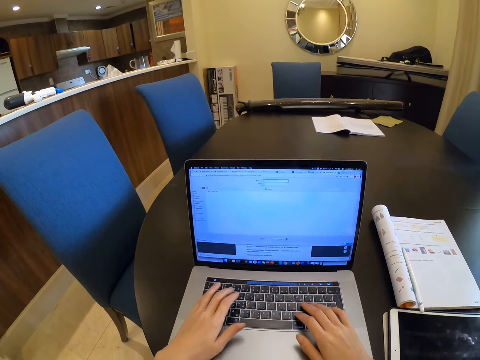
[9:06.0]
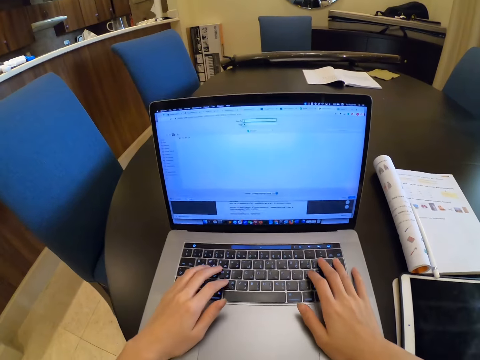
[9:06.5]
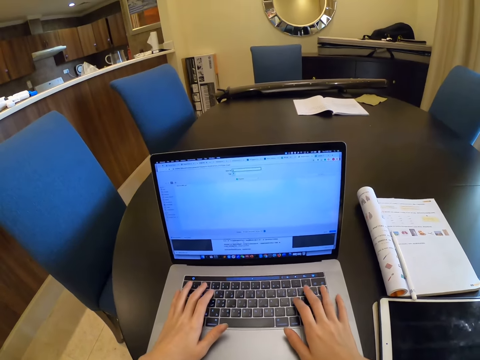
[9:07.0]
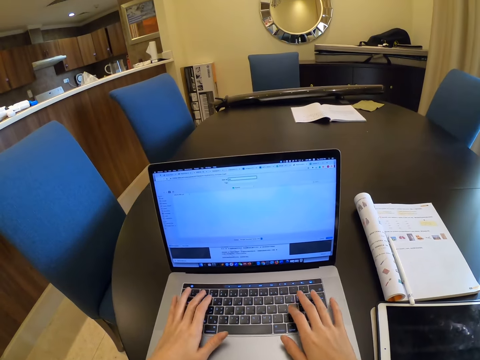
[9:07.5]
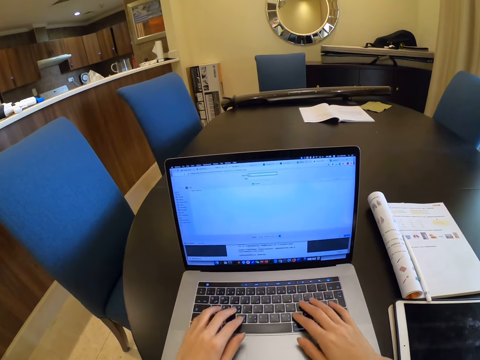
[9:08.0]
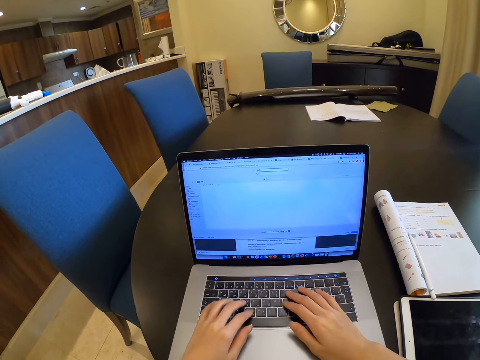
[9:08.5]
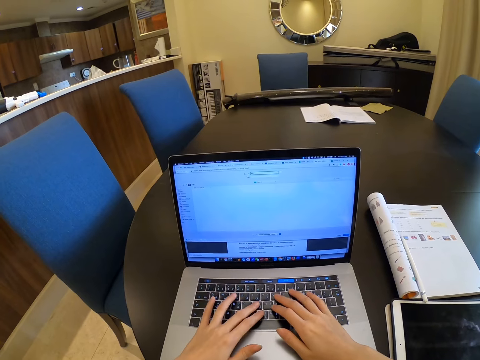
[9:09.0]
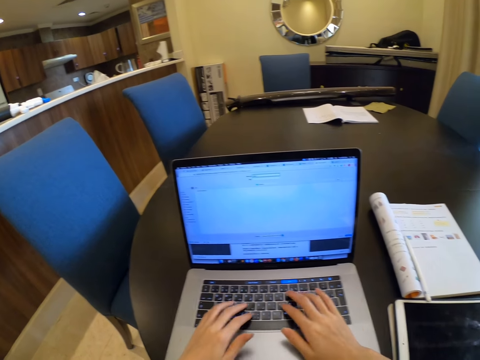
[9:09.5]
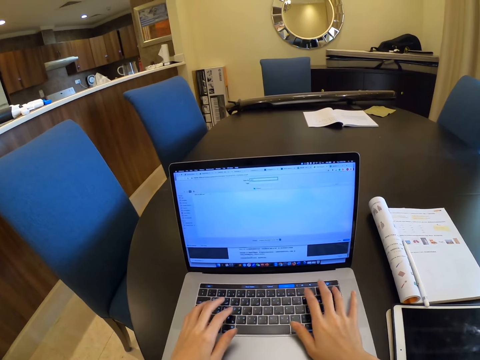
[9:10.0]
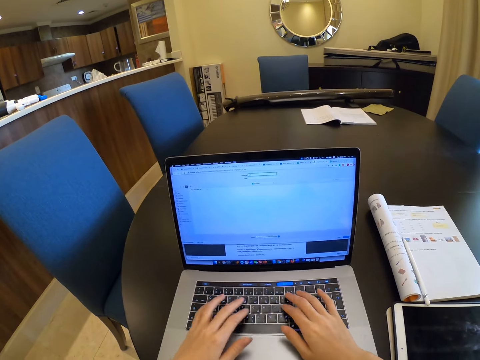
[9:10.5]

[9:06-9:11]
The camera wearer operates the laptop.

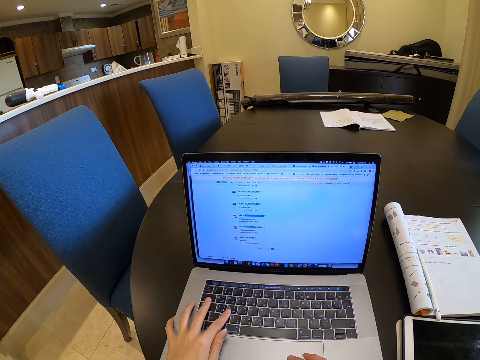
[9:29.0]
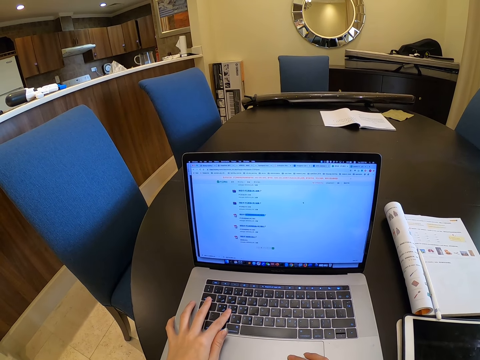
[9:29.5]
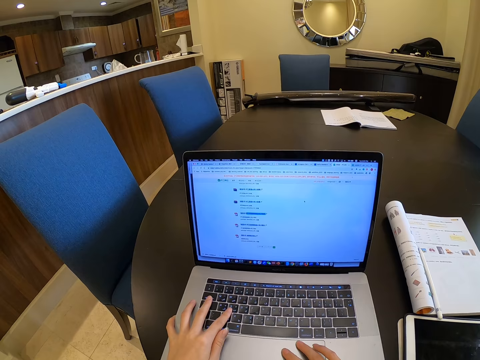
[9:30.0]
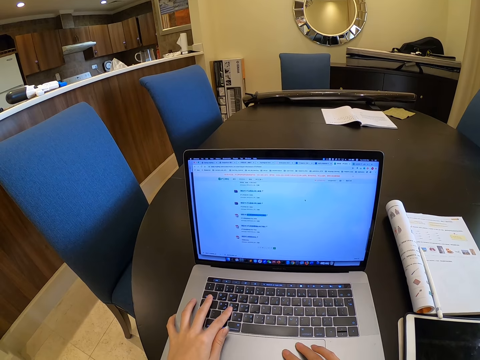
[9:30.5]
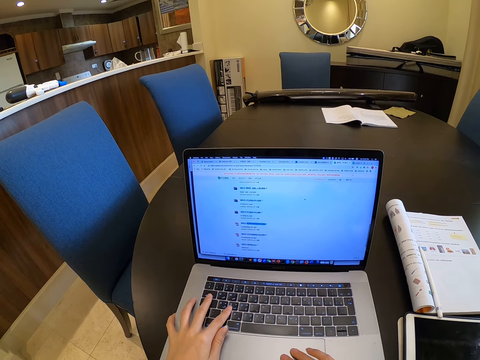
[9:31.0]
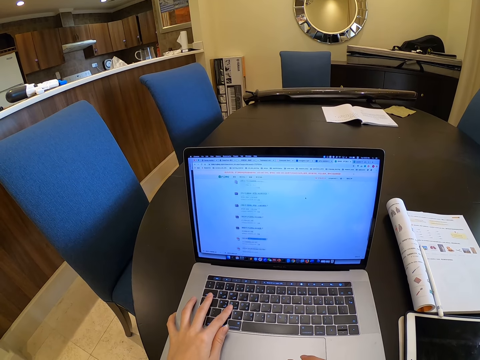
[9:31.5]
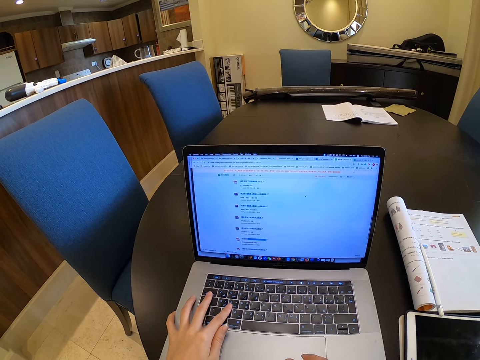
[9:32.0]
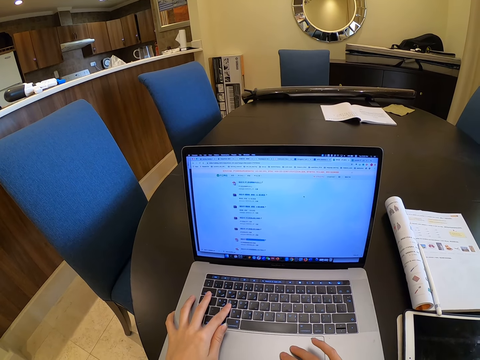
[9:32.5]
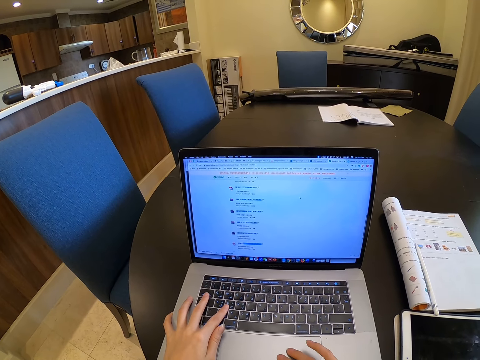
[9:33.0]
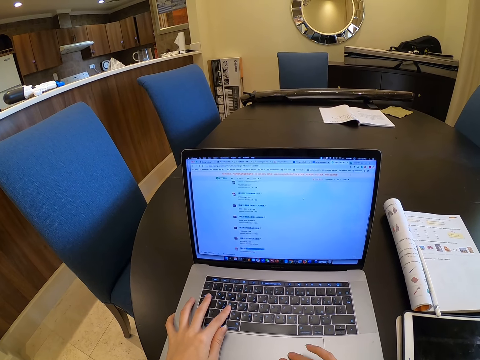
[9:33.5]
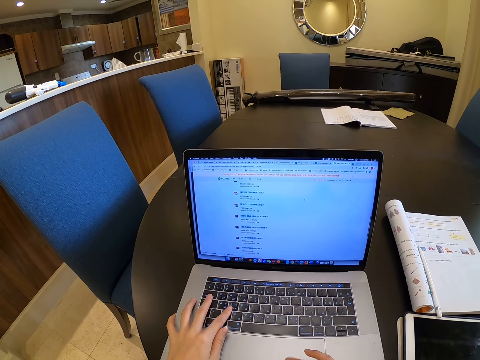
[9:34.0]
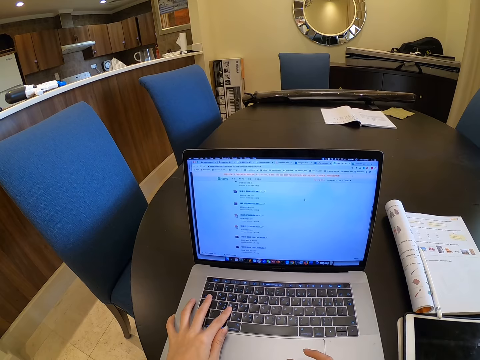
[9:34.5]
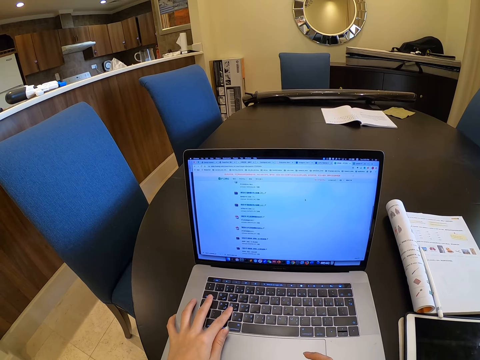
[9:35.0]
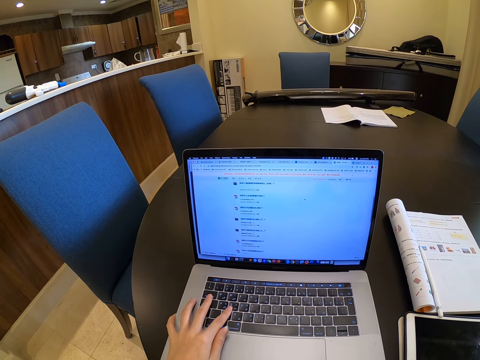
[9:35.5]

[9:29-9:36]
The camera wearer scrolls on the laptop.

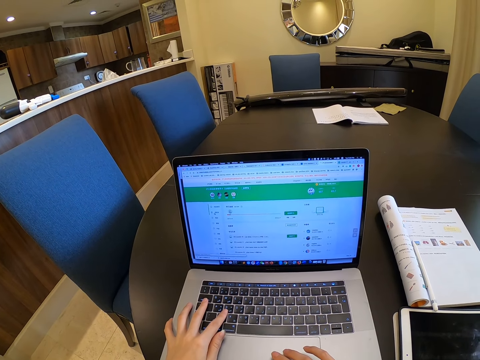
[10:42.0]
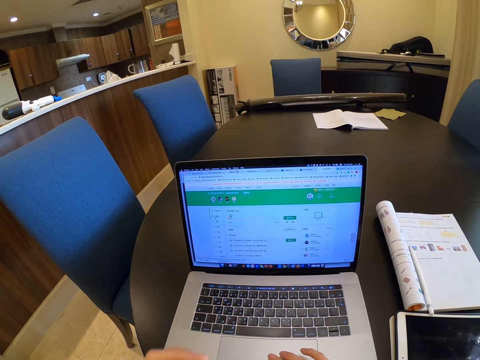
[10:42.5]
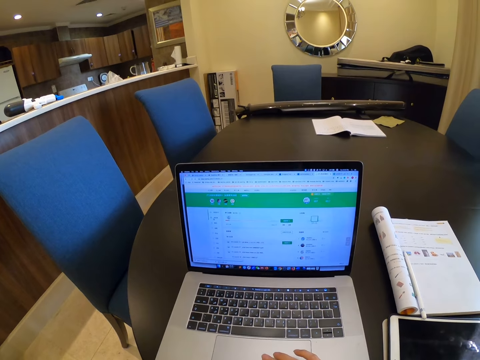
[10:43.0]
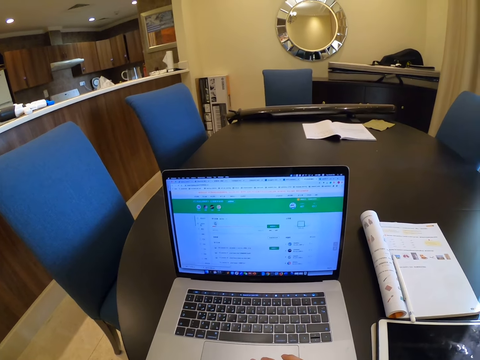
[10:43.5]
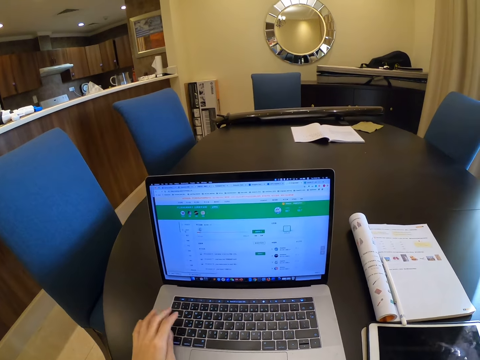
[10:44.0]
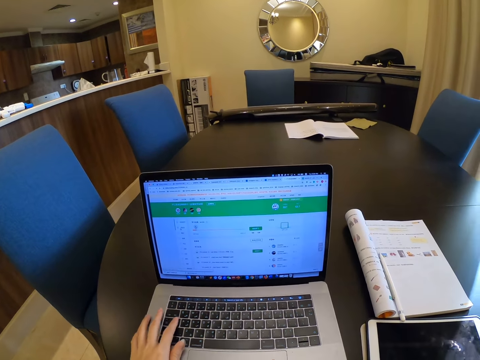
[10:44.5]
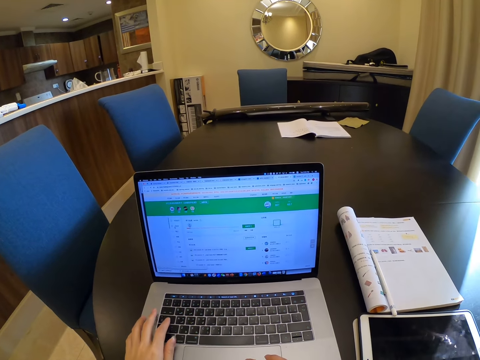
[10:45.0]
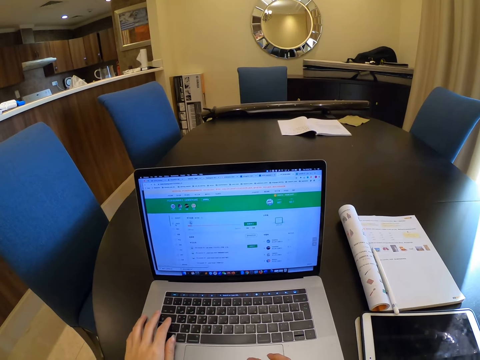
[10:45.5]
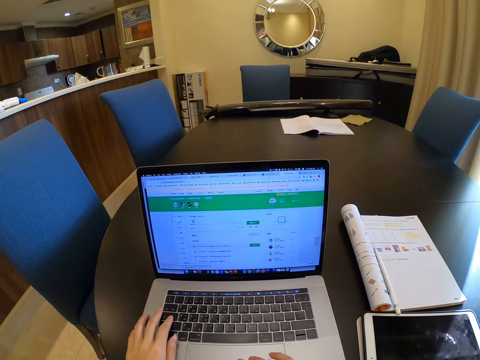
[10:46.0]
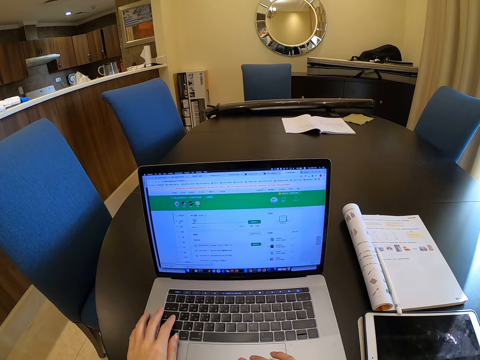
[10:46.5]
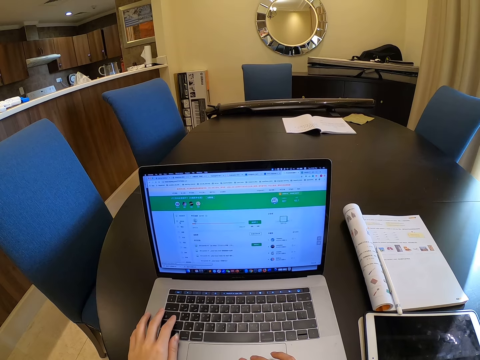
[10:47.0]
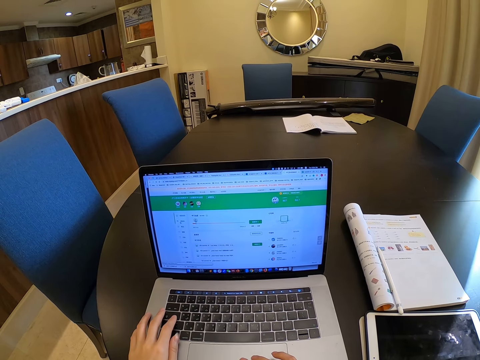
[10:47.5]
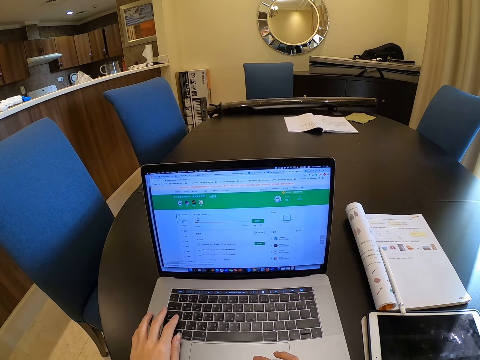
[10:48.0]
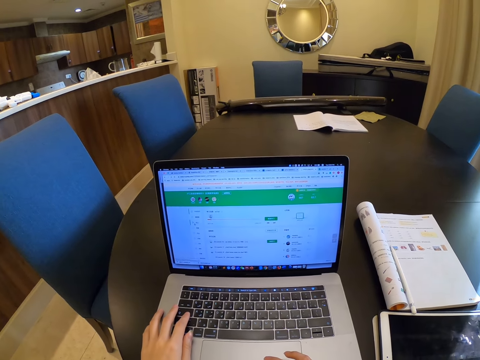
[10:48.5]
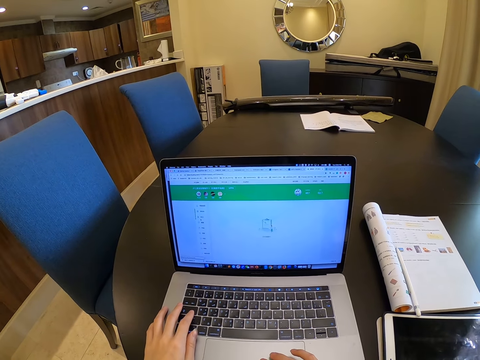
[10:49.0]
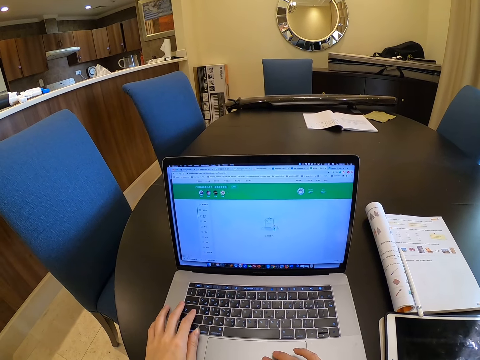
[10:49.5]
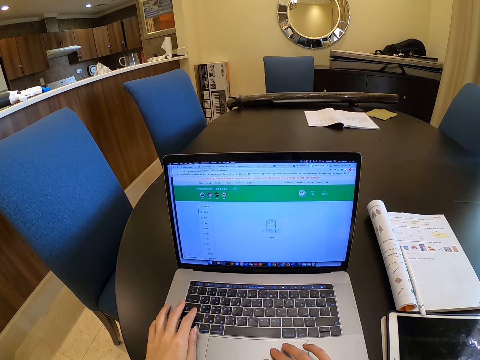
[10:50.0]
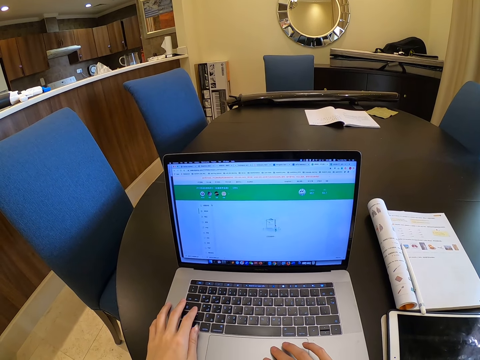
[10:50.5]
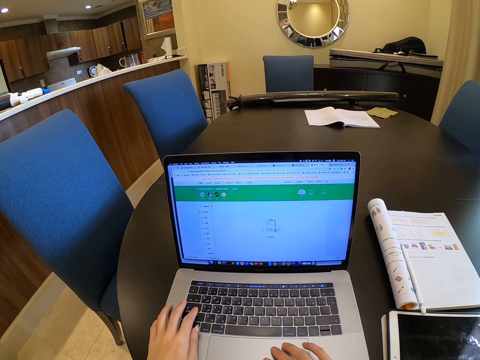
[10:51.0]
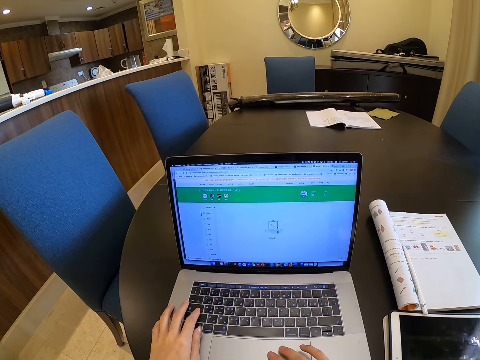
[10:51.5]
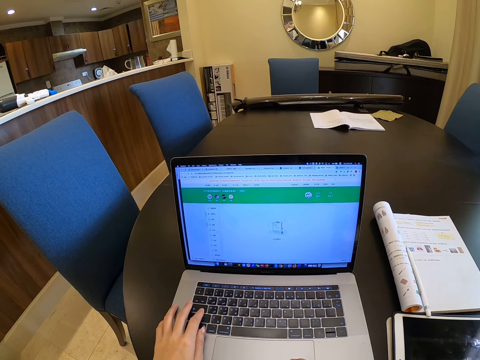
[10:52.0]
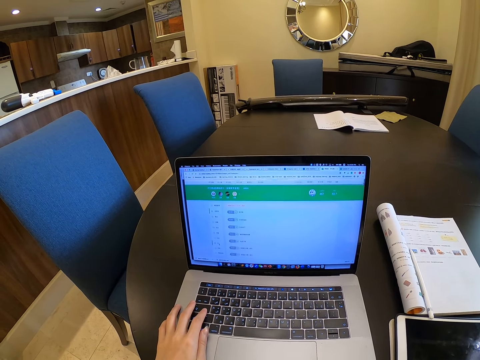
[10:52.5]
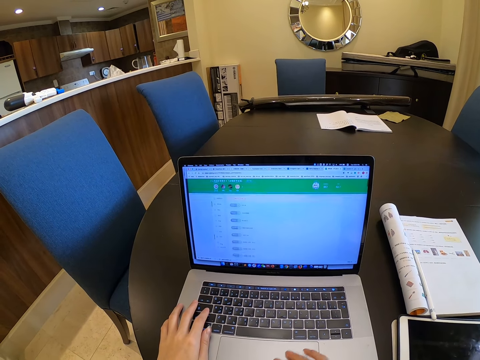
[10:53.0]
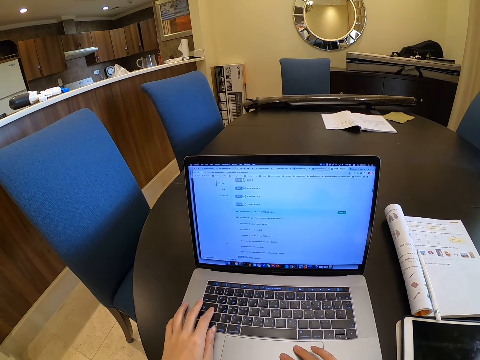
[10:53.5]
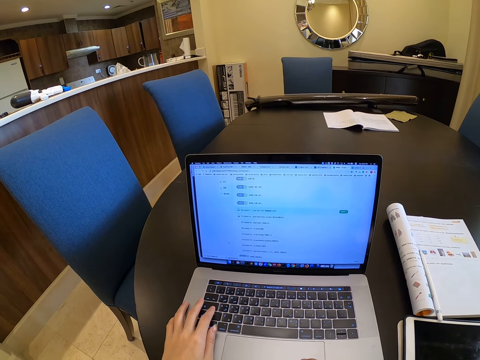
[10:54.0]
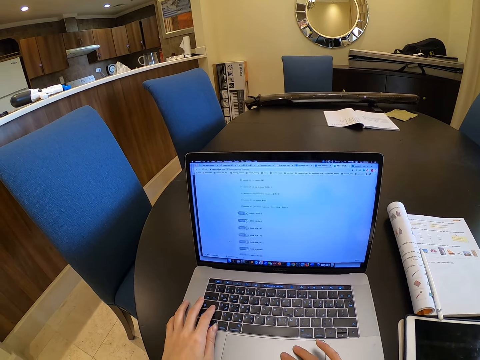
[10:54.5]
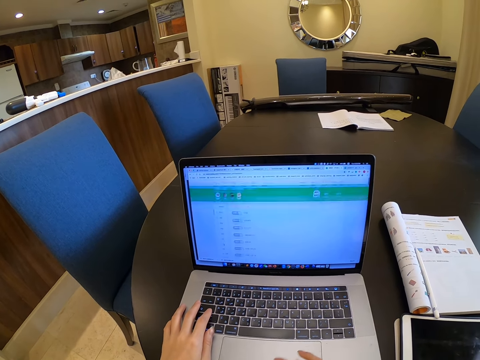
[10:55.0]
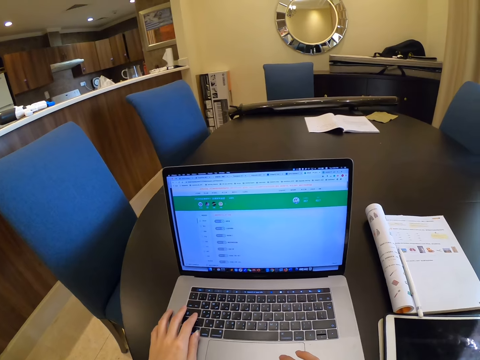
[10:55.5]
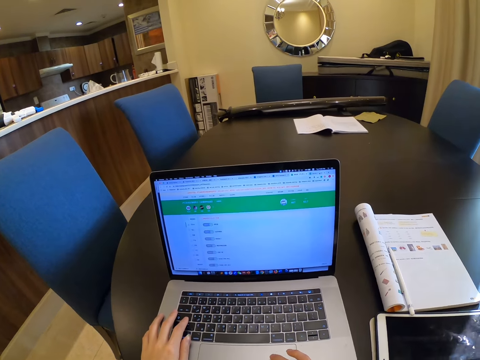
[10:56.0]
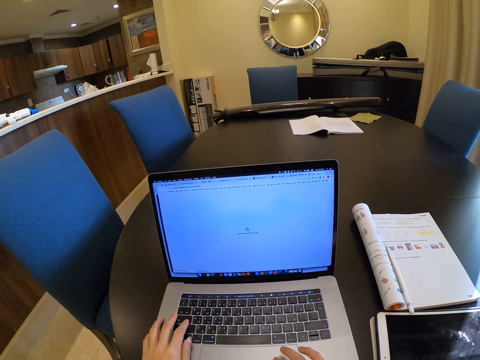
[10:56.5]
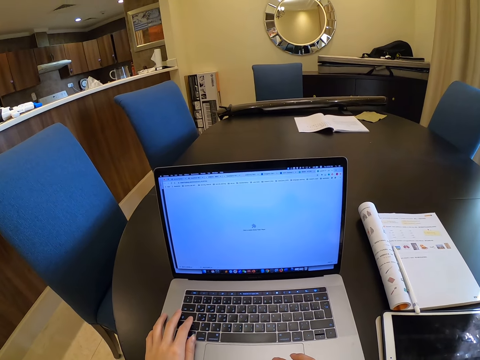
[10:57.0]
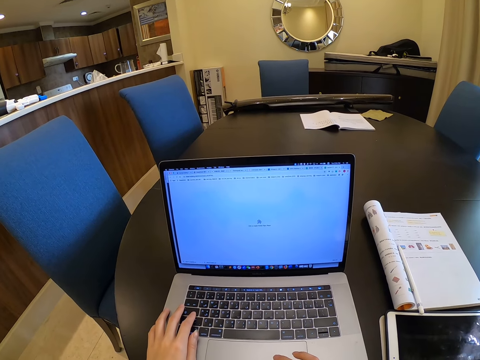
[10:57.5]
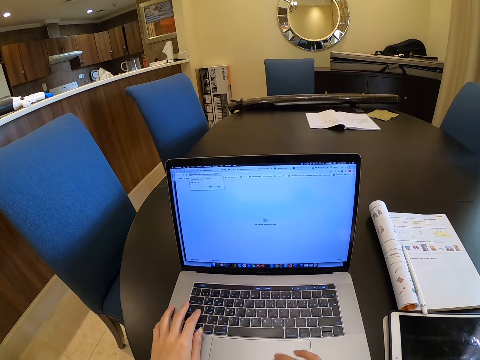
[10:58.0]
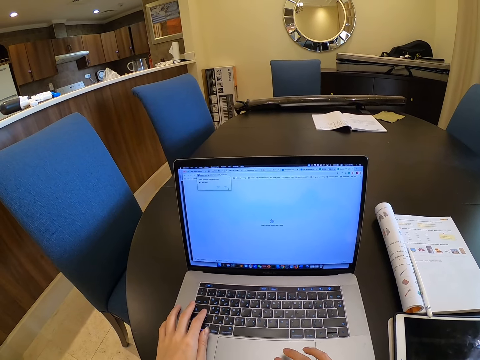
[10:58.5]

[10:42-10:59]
The camera wearer scratches her face. She looks at the screen. She scrolls on the laptop.
